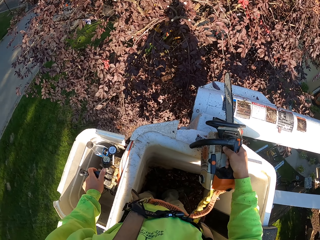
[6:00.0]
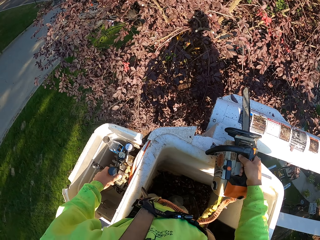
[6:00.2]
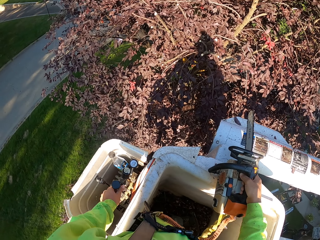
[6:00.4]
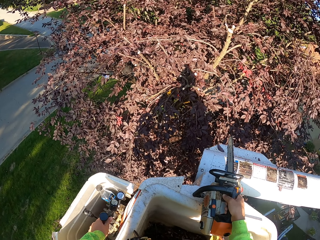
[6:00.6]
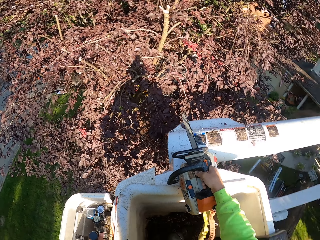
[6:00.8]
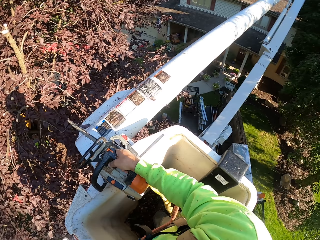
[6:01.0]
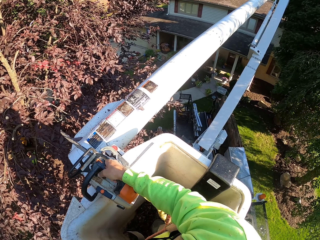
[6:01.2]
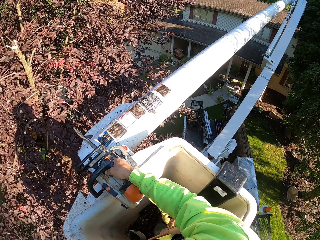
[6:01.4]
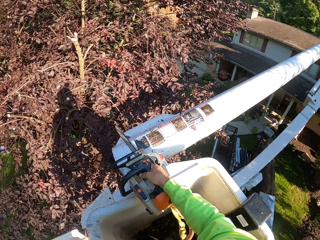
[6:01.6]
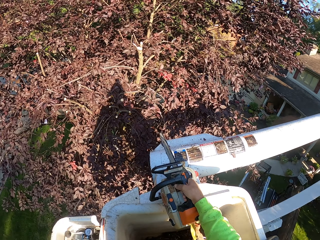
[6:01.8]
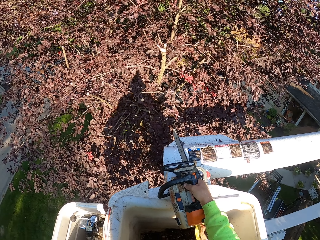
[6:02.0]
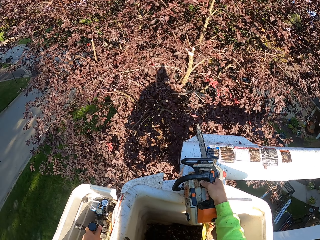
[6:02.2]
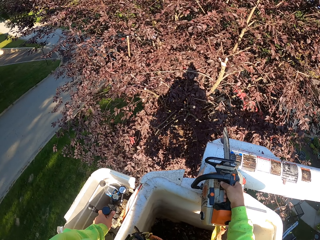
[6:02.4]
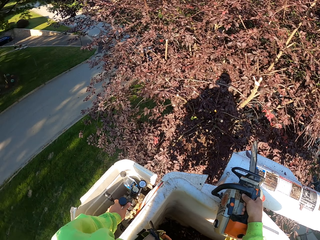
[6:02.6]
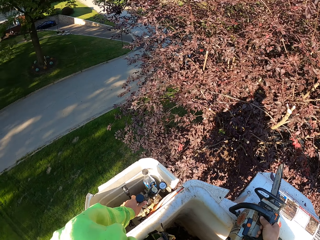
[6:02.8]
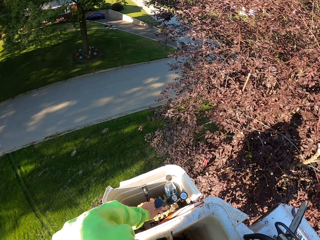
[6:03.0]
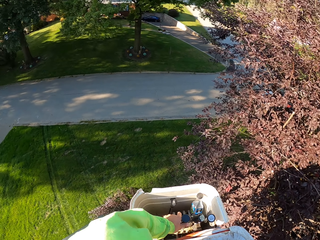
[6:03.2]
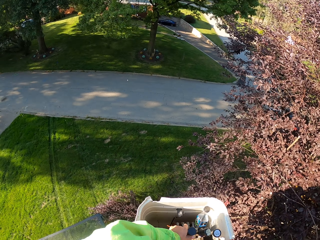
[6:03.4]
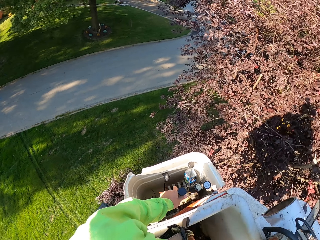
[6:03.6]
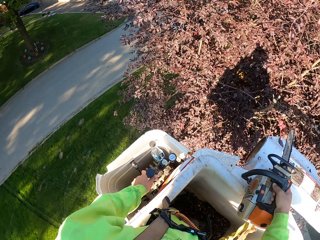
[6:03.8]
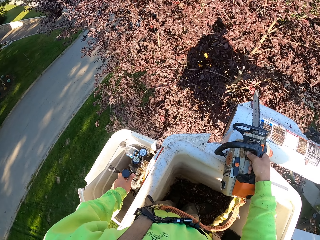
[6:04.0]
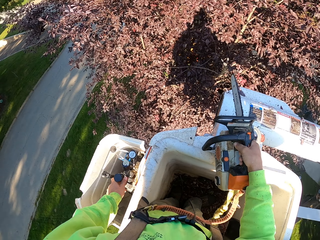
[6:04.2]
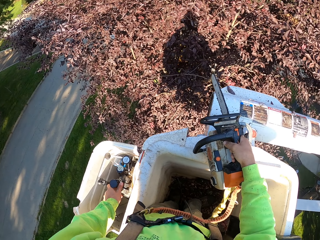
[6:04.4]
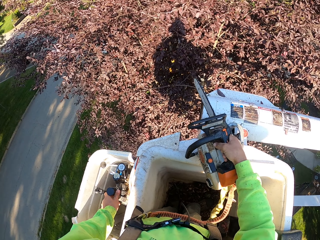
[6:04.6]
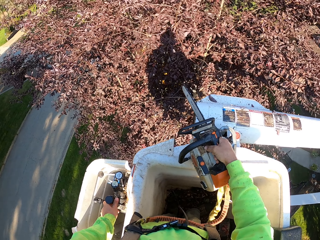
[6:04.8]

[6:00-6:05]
The camera wearer controls the boom lift crane with the gear in his left hand.

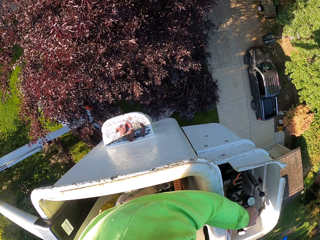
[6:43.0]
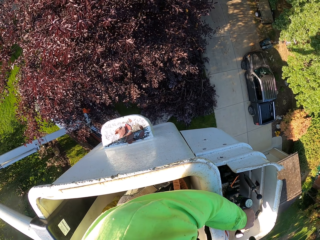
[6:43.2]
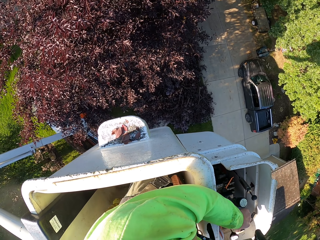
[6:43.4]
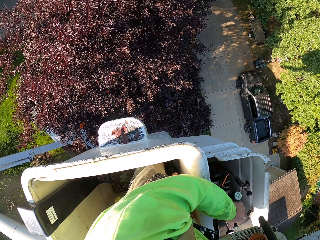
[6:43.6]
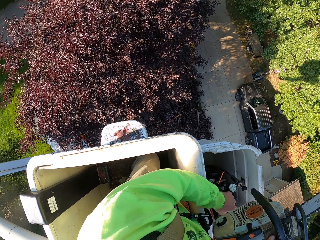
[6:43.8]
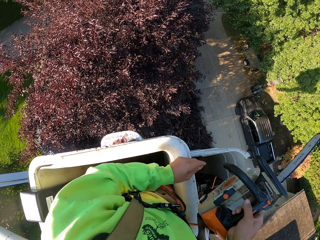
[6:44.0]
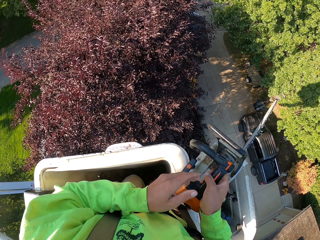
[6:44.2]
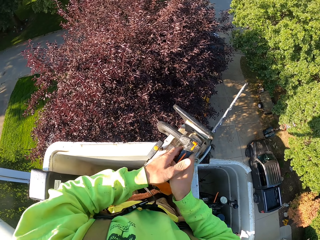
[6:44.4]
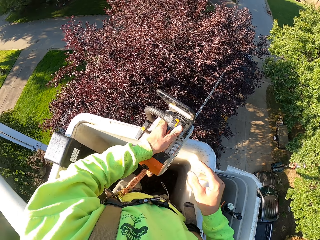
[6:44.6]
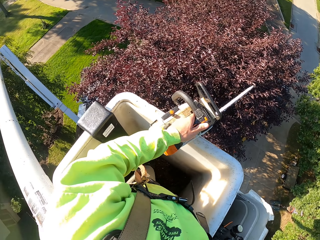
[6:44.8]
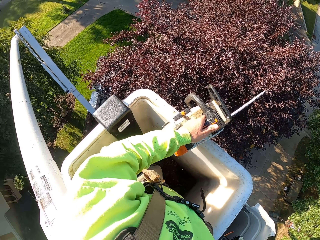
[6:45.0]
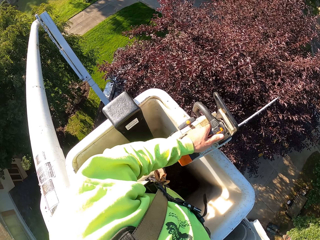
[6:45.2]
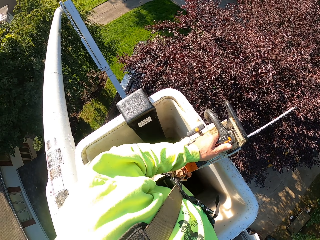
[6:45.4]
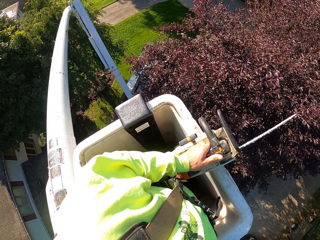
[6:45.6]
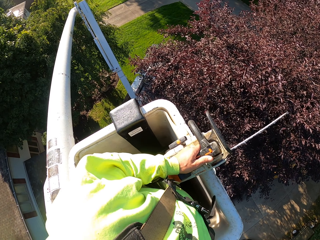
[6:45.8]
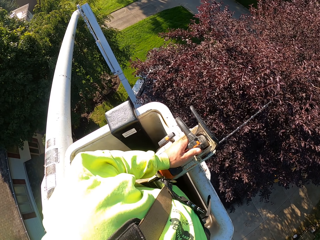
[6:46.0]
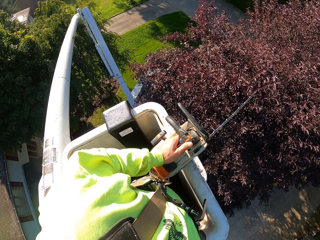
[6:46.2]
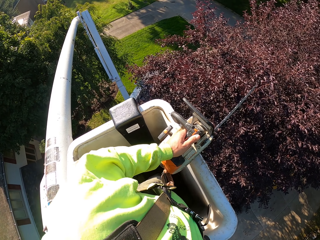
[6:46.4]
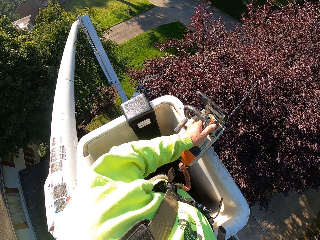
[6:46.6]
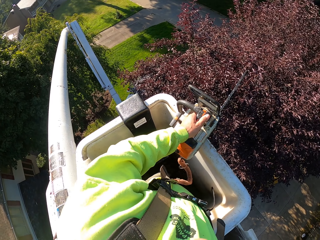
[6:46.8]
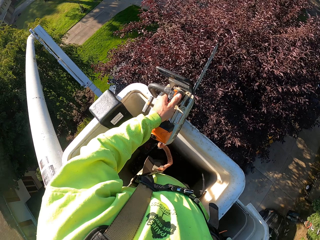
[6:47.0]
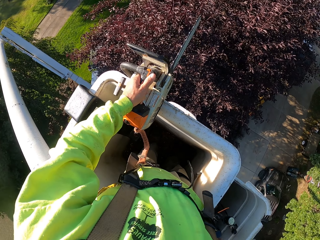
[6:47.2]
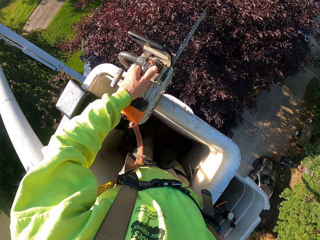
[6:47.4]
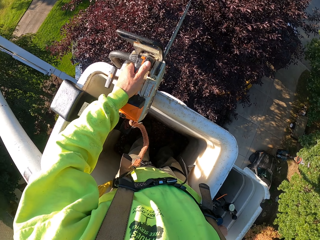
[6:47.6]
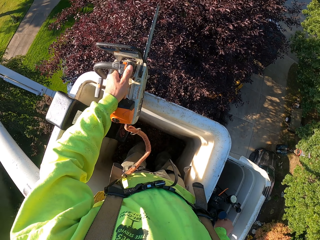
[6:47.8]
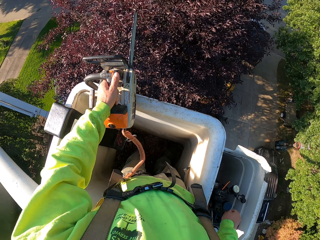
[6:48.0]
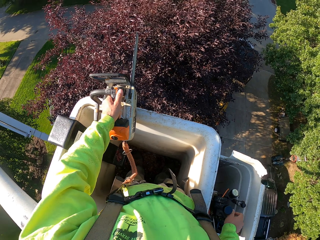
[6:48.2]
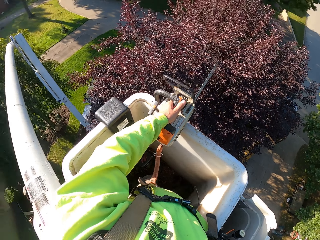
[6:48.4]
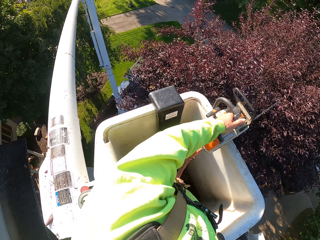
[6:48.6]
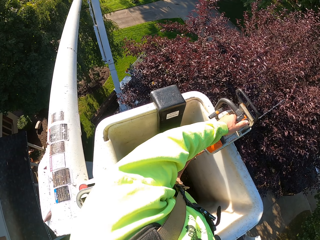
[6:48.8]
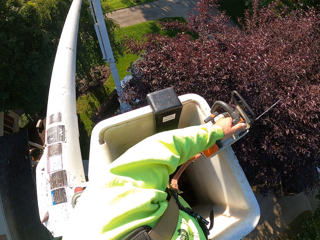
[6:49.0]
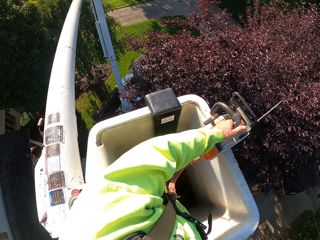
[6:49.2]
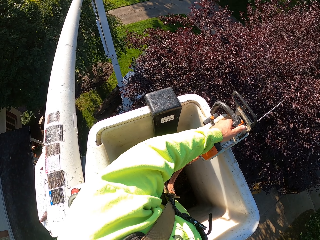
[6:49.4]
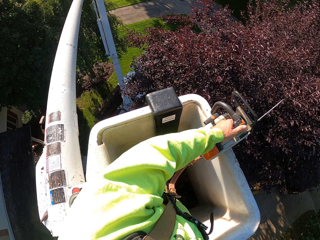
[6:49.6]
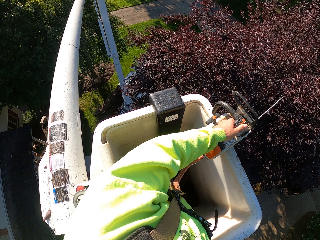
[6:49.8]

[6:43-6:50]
The camera wearer passes the chainsaw from his right hand to his left hand.

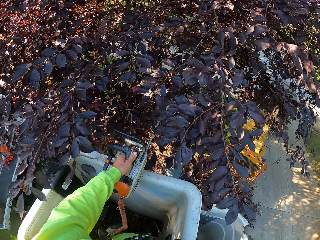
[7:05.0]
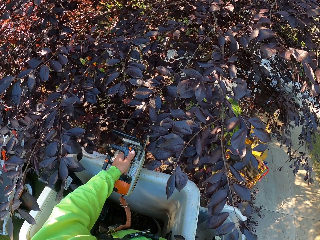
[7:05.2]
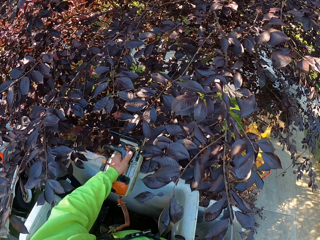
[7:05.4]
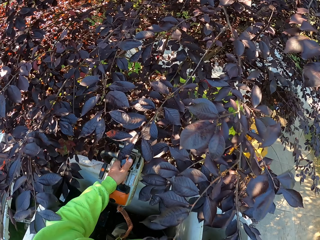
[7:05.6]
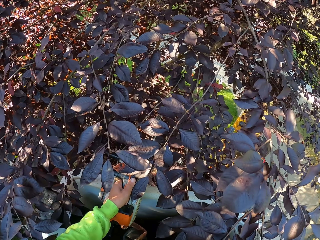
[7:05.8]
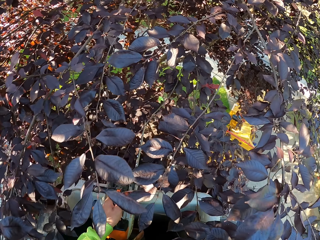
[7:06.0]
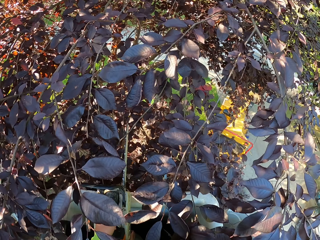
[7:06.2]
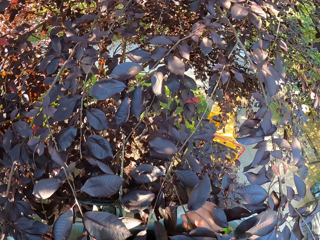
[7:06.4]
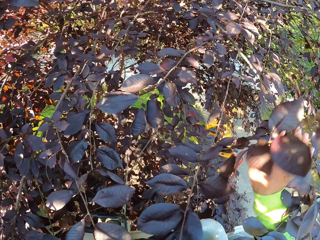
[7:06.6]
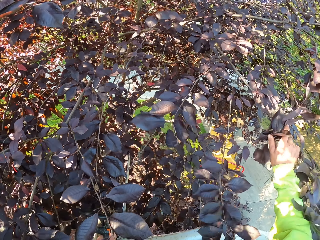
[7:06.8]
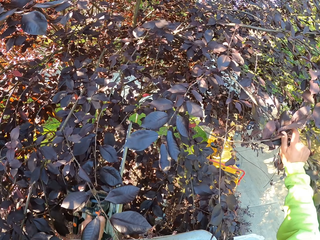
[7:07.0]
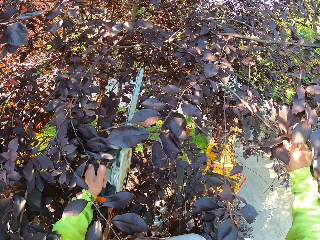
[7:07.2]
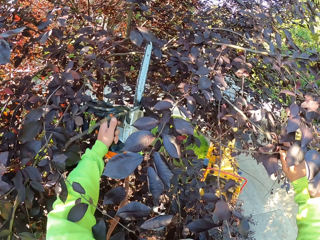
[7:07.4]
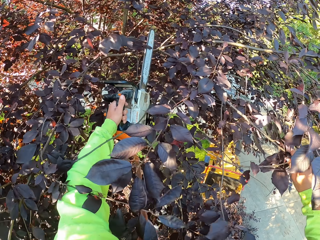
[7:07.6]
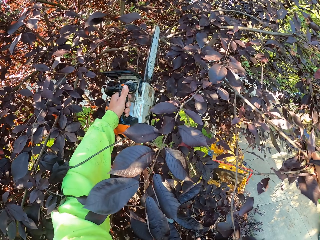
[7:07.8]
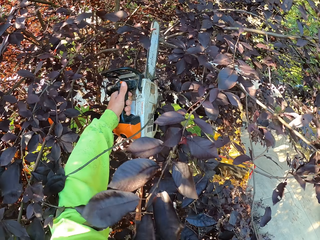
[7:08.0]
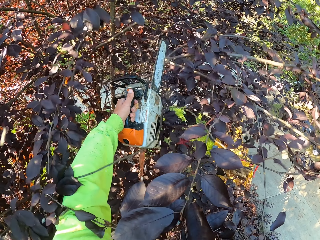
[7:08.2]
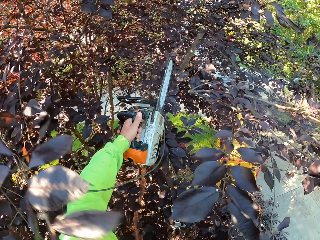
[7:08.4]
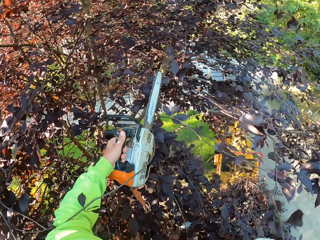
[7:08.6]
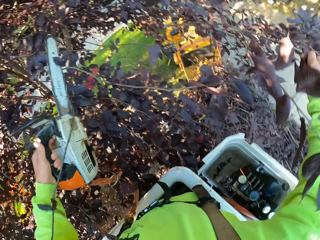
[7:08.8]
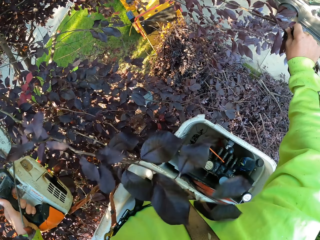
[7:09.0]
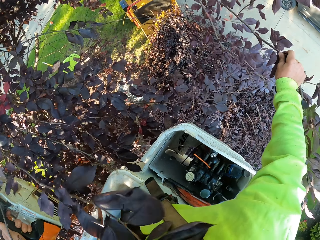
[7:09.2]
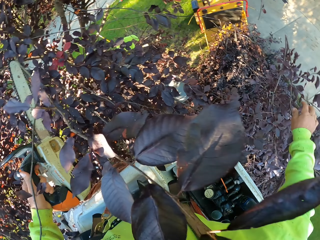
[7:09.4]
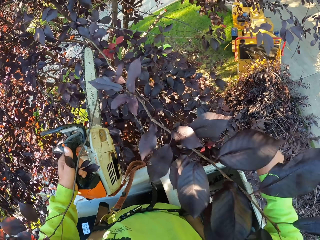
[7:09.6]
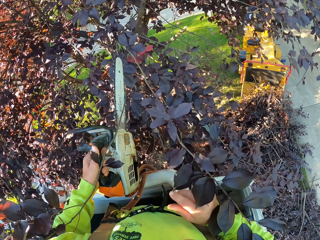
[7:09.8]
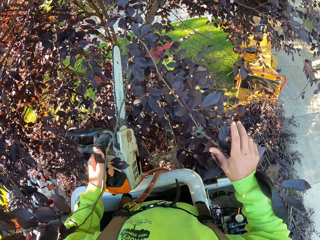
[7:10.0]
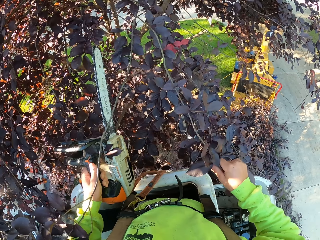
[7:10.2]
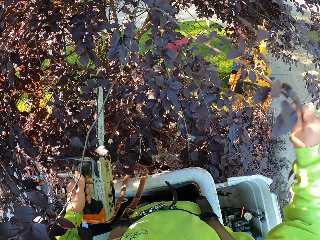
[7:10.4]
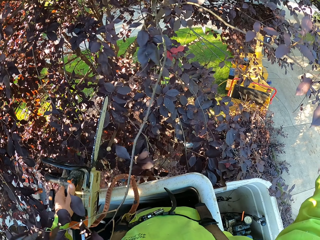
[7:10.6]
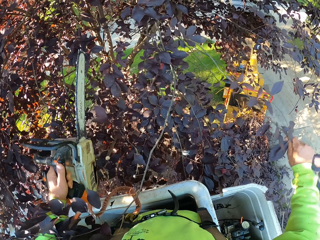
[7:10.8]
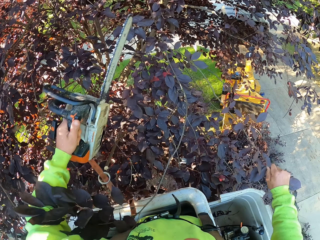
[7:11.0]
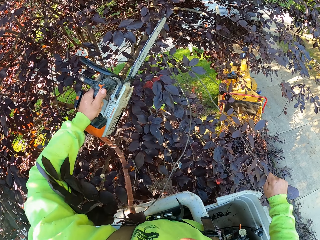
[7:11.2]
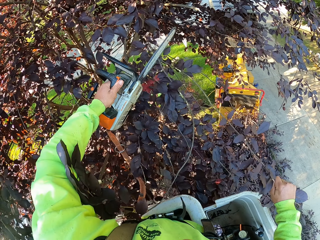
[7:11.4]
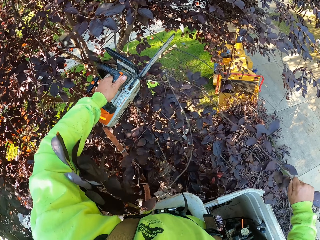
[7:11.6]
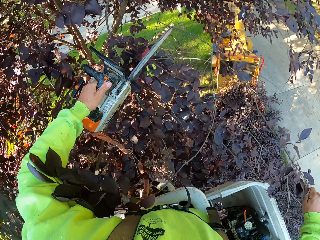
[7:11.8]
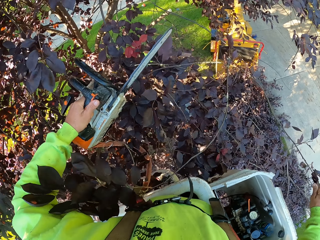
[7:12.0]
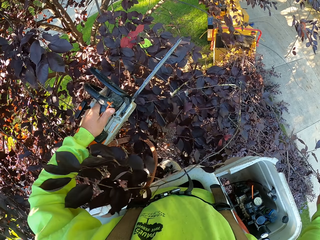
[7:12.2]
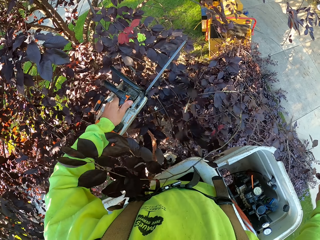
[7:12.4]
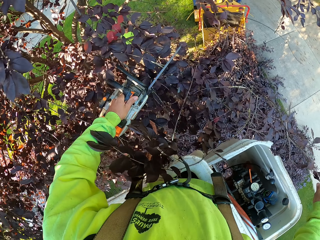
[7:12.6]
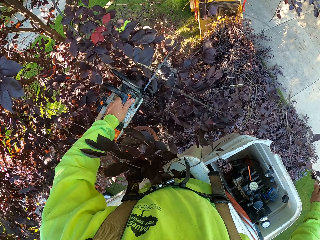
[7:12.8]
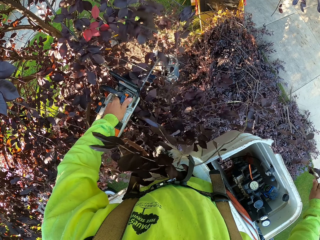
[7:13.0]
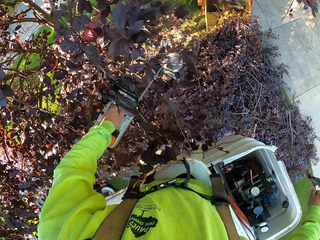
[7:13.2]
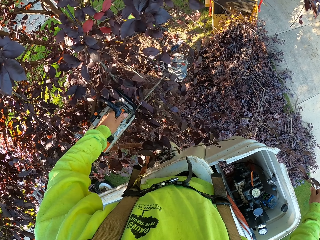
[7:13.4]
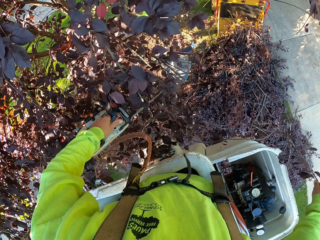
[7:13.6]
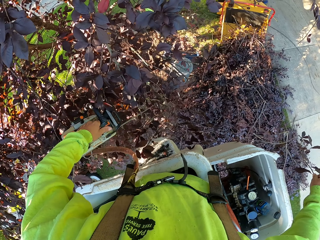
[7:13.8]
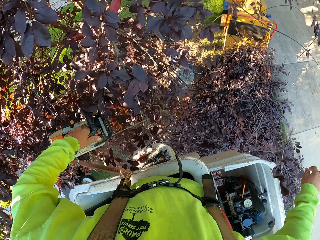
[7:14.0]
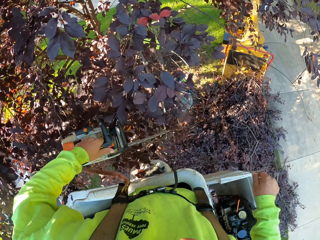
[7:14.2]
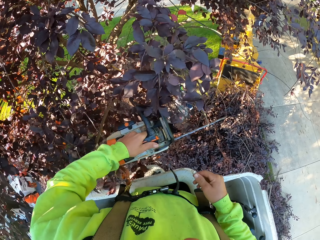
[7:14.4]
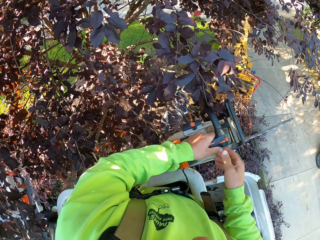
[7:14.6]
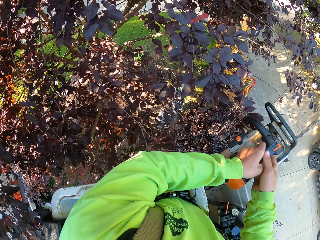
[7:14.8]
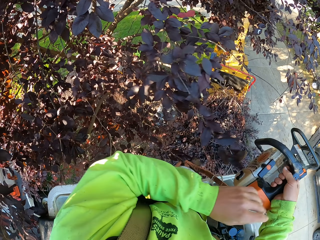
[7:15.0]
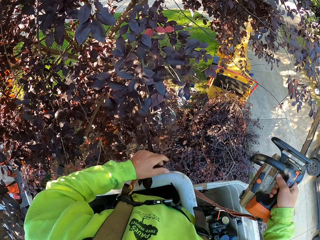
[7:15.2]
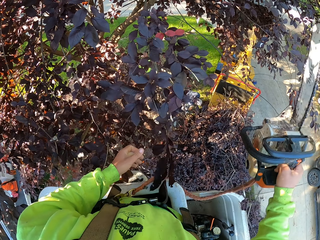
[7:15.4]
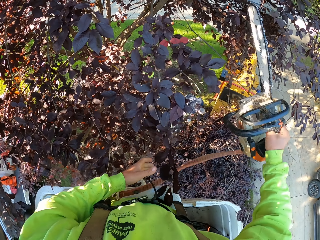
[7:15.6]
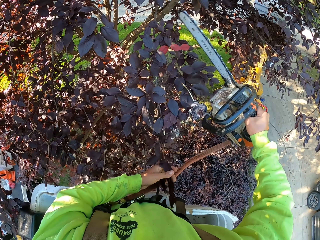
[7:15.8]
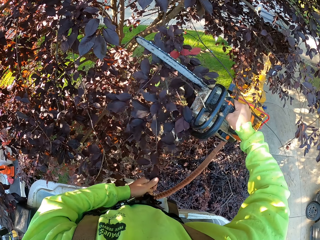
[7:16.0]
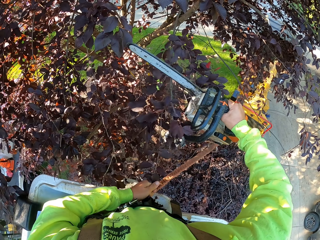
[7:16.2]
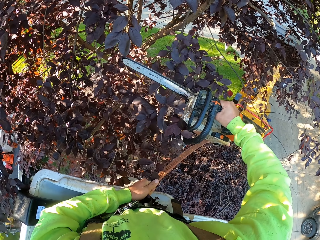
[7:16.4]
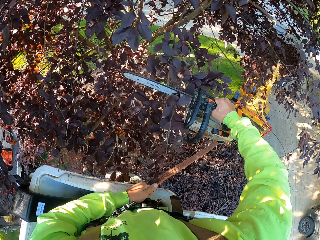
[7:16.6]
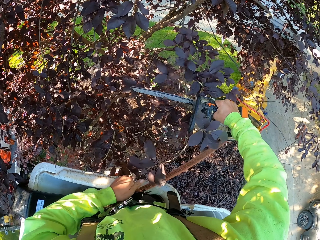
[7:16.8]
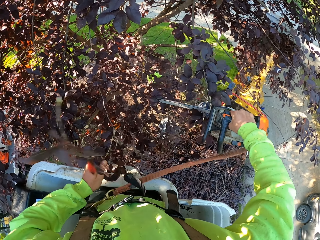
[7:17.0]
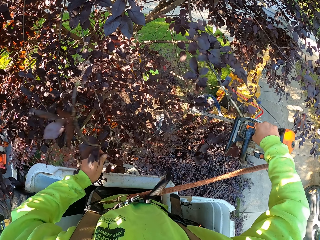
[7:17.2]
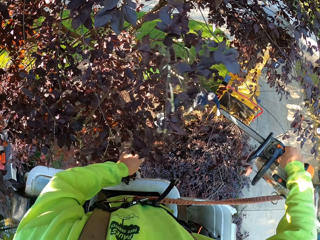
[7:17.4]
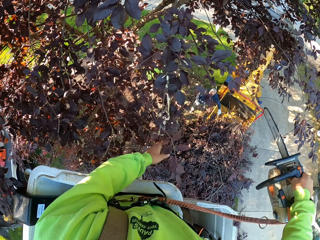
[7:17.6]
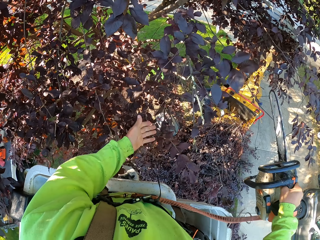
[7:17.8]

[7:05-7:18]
The camera wearer pushes a branch with the right hand. He holds a twig with his right hand. He cuts the twig on the tree with the chainsaw in his left hand. He throws the twig on the ground with his right hand. He pushes a branch with the right hand. He holds a twig with his right hand. He cuts the twig on the tree with the chainsaw in his right hand. He throws the twig on the ground with his right hand. He passes the chainsaw from his left hand to his right hand. He holds a twig with his left hand. He cuts the twig on the tree with the chainsaw in his right hand.
